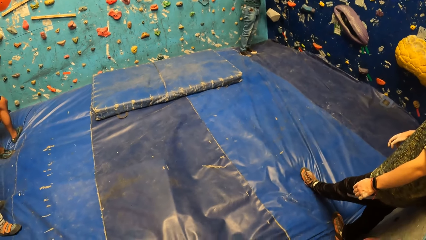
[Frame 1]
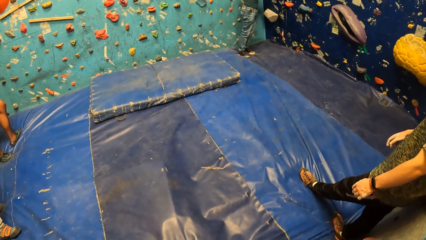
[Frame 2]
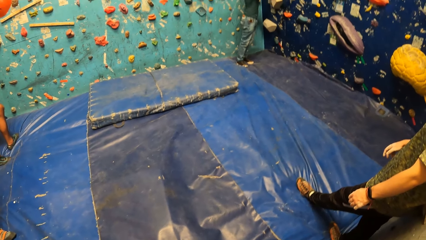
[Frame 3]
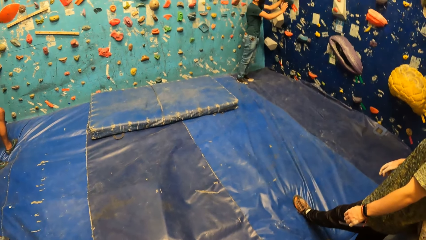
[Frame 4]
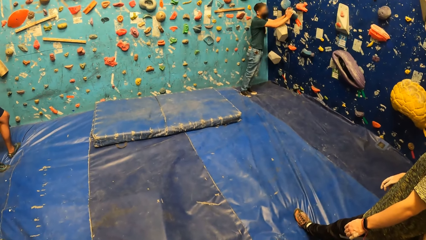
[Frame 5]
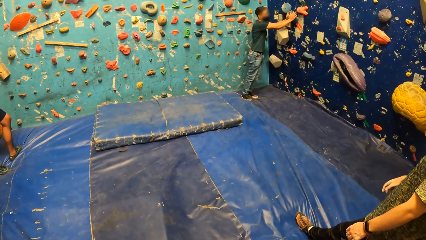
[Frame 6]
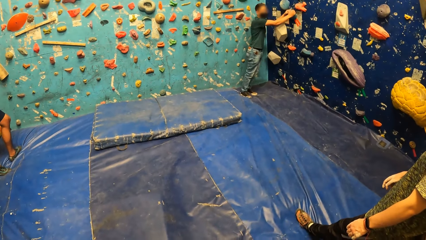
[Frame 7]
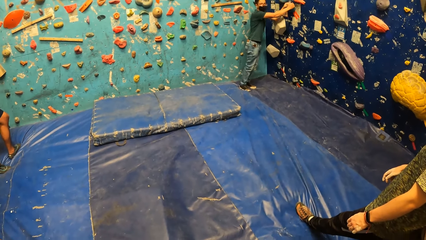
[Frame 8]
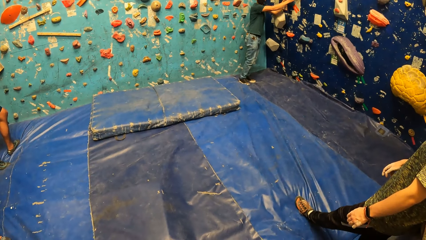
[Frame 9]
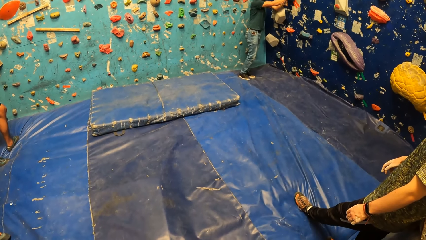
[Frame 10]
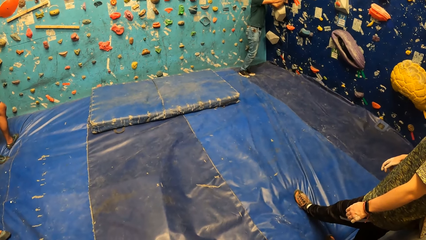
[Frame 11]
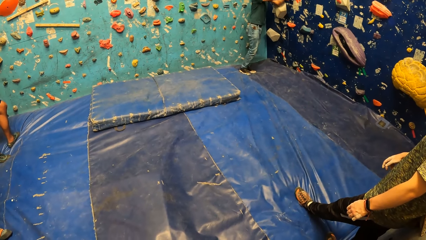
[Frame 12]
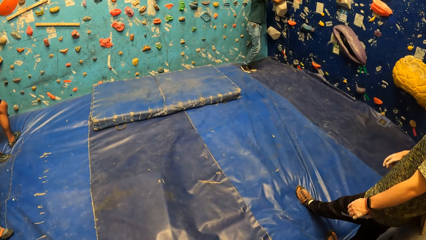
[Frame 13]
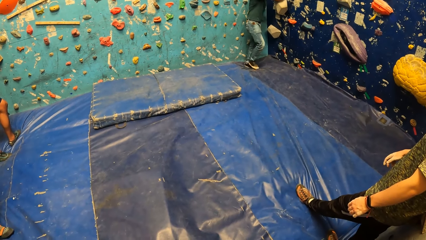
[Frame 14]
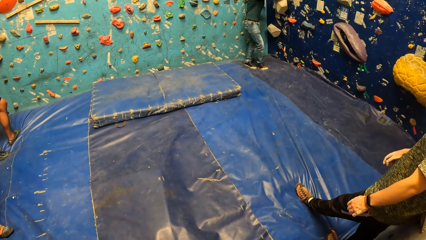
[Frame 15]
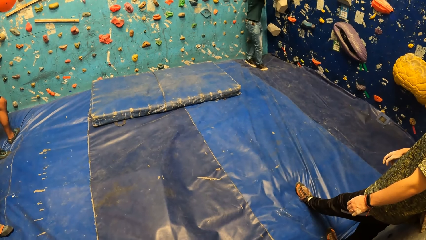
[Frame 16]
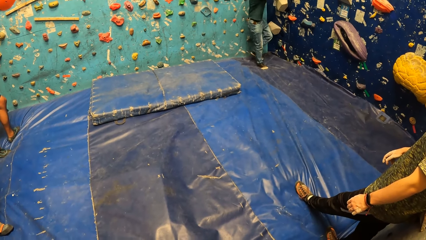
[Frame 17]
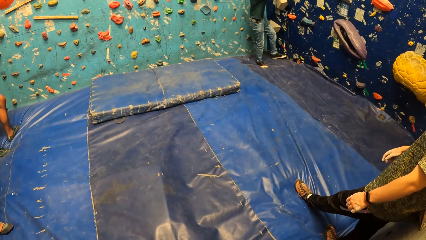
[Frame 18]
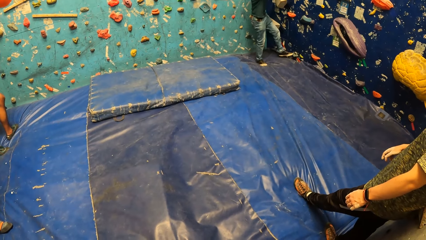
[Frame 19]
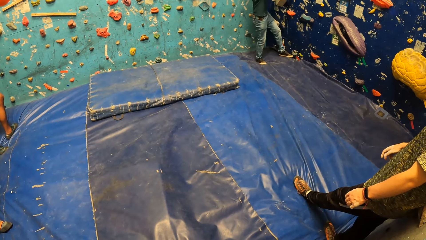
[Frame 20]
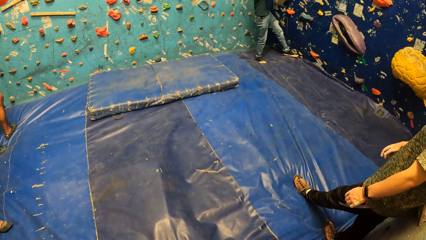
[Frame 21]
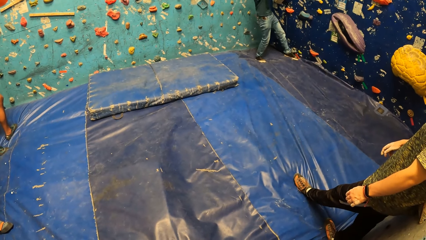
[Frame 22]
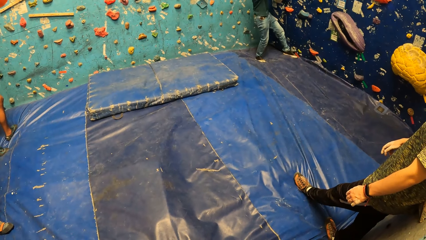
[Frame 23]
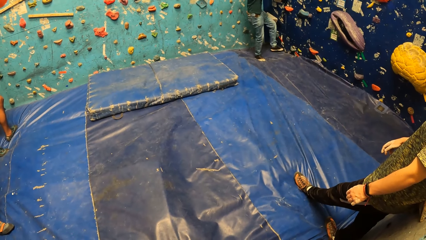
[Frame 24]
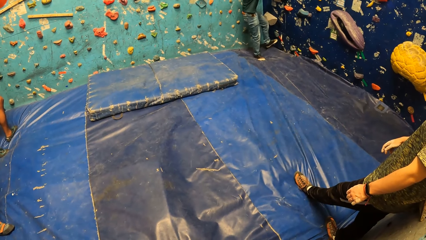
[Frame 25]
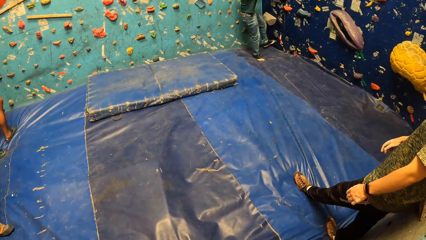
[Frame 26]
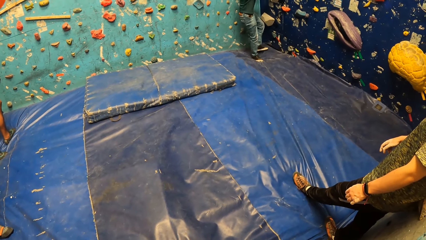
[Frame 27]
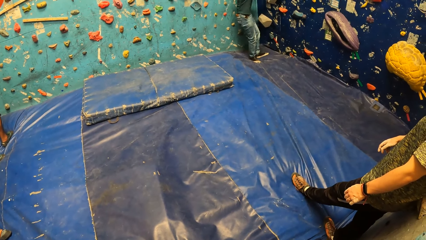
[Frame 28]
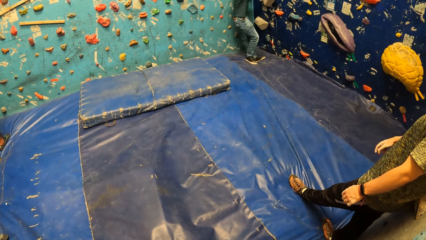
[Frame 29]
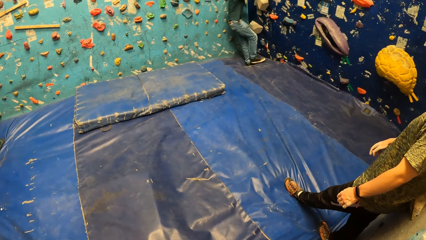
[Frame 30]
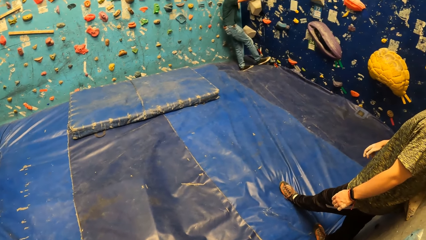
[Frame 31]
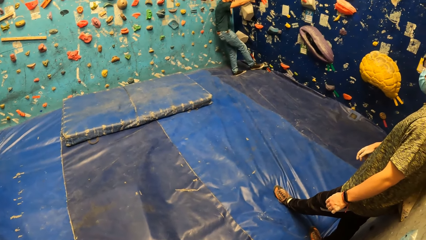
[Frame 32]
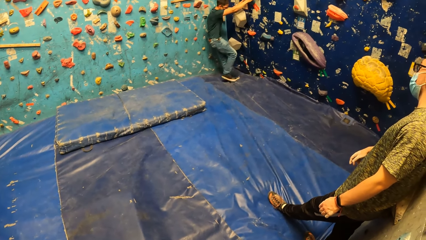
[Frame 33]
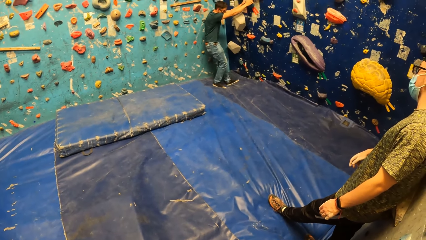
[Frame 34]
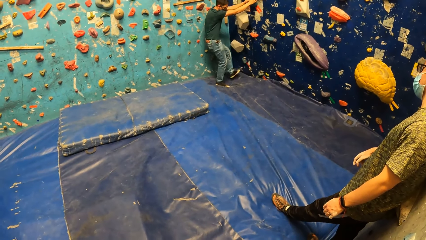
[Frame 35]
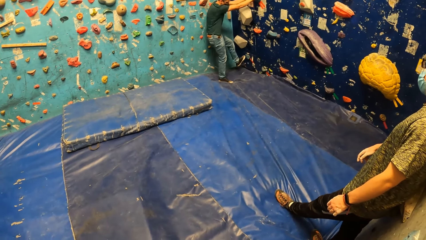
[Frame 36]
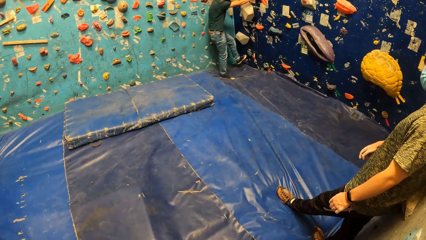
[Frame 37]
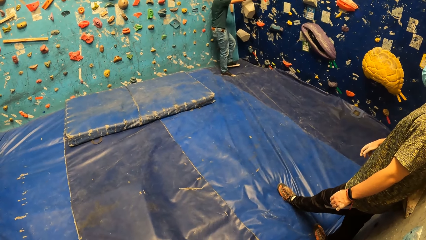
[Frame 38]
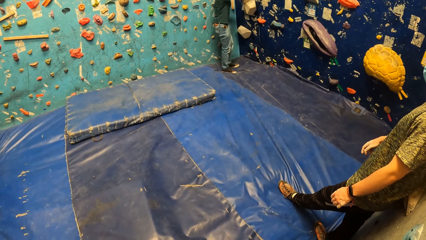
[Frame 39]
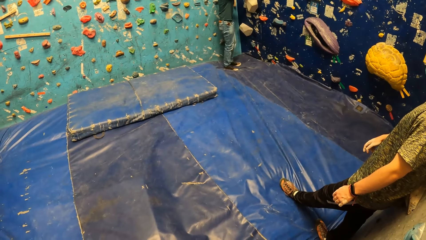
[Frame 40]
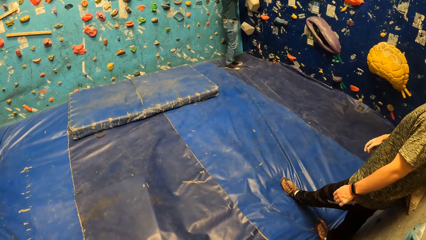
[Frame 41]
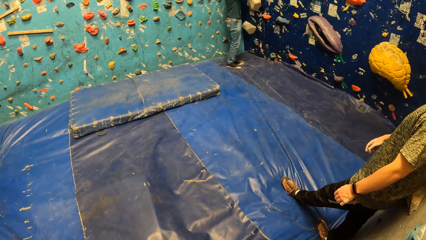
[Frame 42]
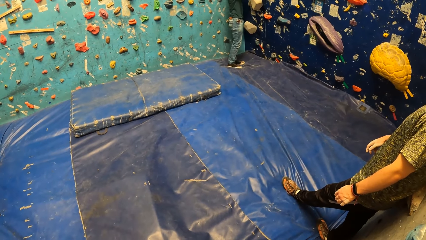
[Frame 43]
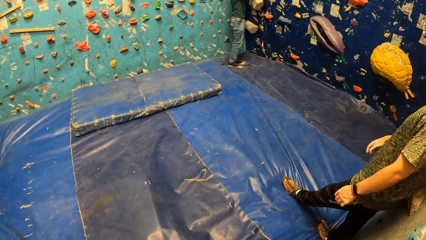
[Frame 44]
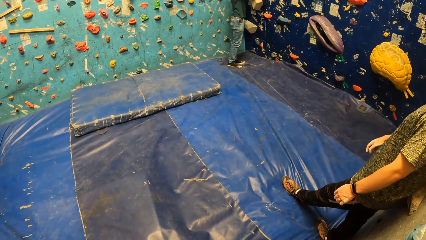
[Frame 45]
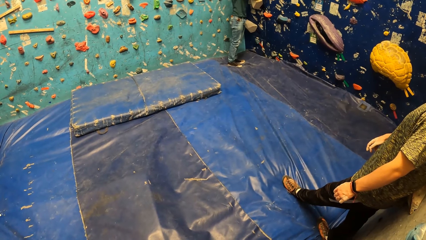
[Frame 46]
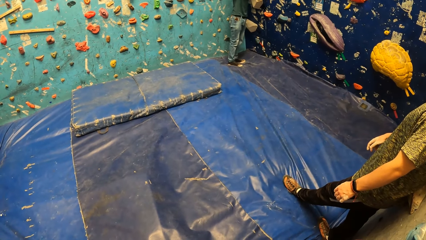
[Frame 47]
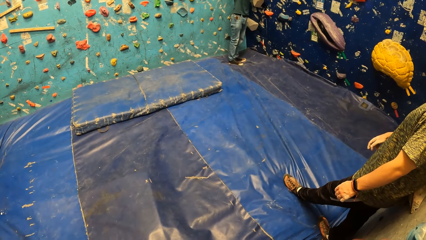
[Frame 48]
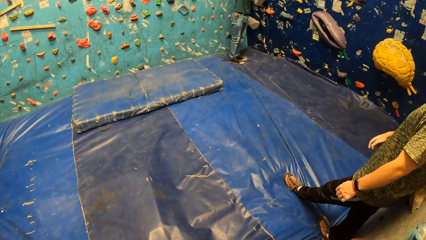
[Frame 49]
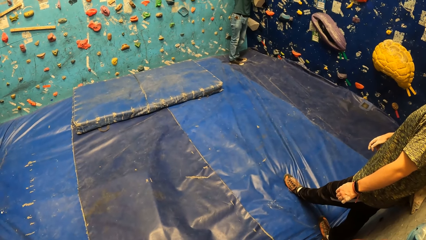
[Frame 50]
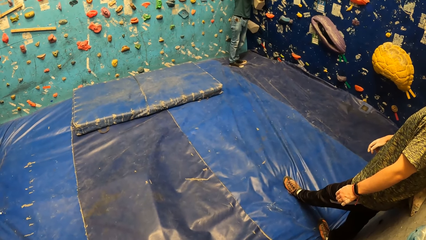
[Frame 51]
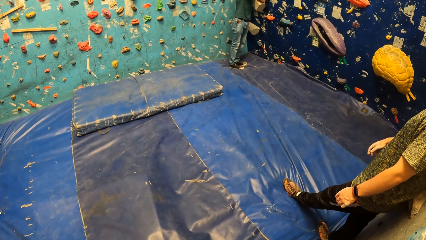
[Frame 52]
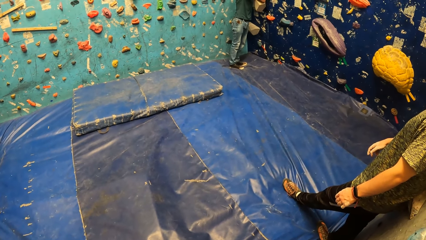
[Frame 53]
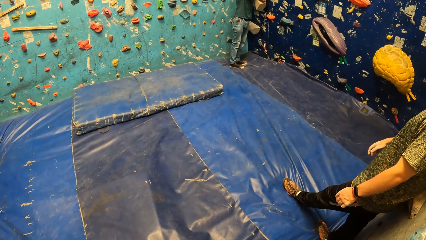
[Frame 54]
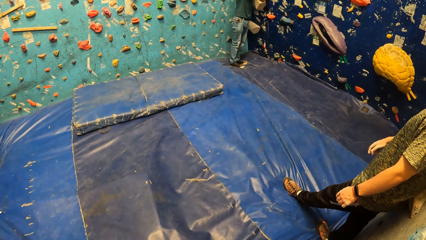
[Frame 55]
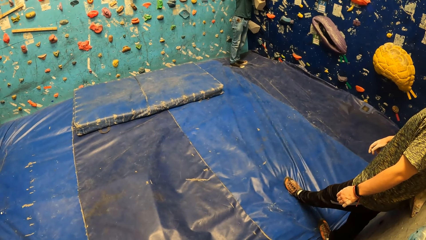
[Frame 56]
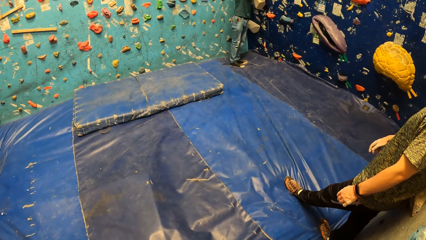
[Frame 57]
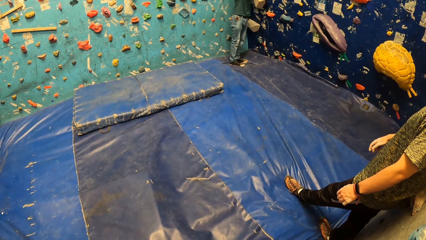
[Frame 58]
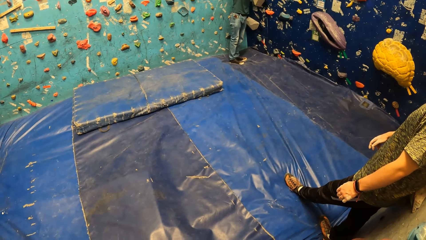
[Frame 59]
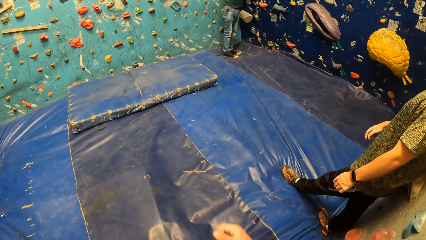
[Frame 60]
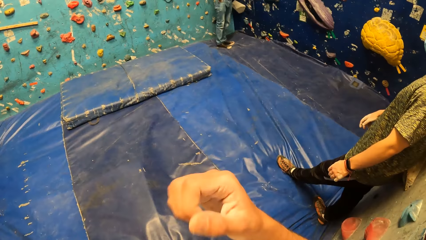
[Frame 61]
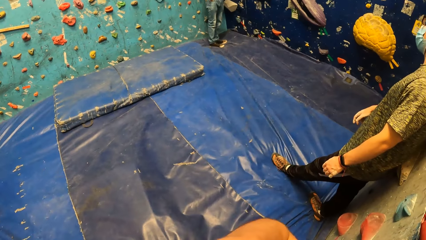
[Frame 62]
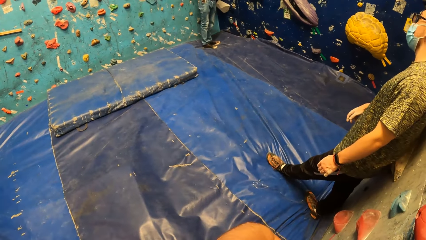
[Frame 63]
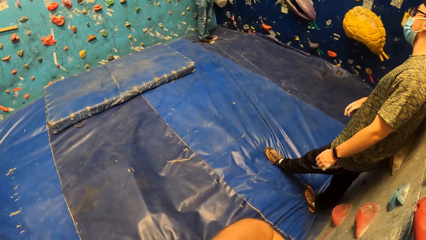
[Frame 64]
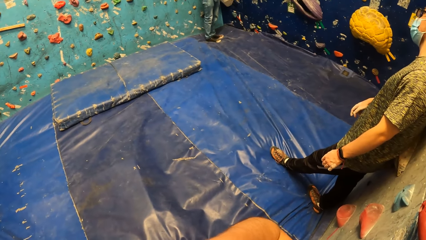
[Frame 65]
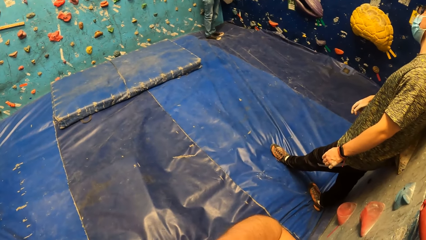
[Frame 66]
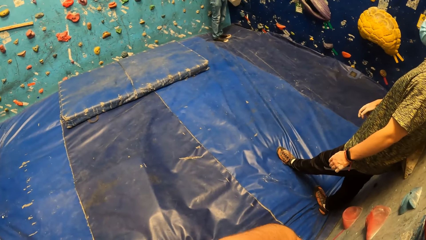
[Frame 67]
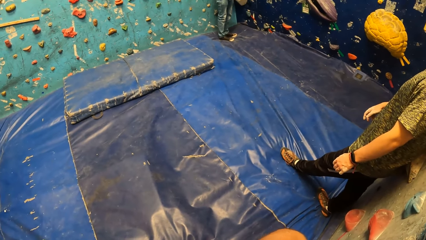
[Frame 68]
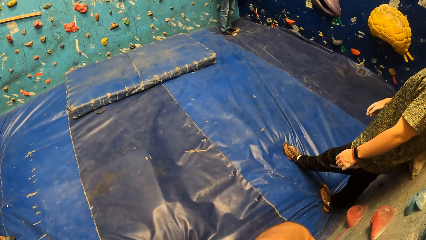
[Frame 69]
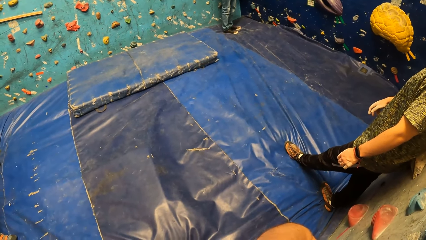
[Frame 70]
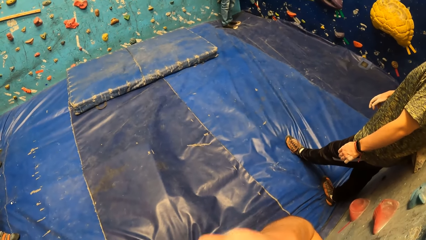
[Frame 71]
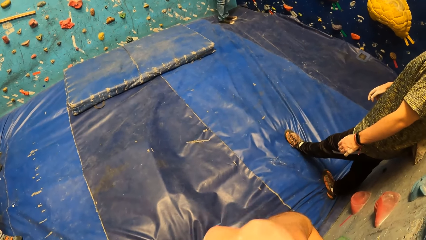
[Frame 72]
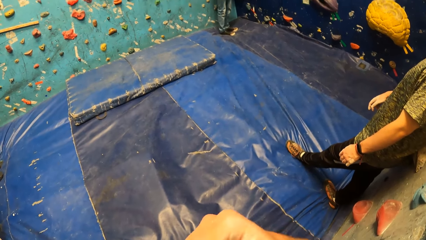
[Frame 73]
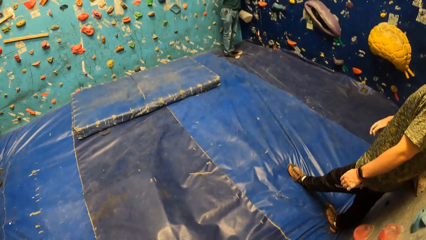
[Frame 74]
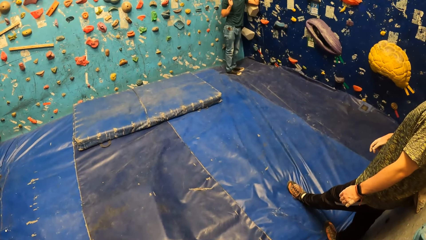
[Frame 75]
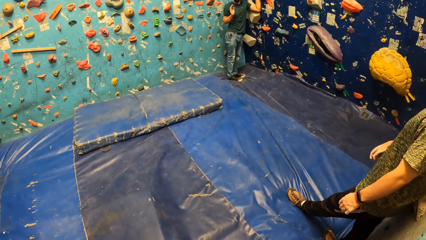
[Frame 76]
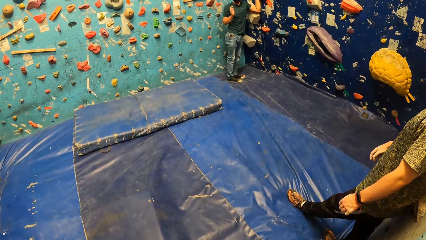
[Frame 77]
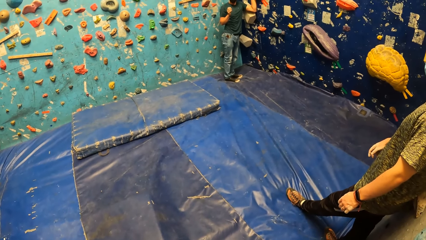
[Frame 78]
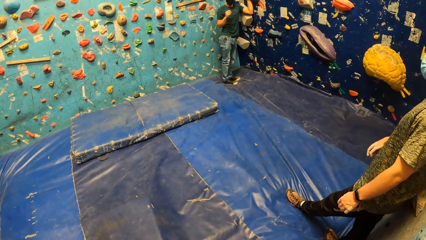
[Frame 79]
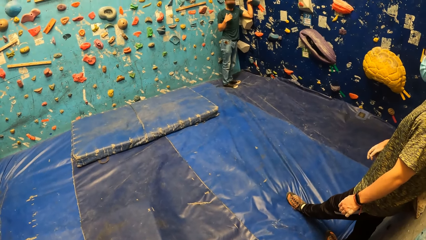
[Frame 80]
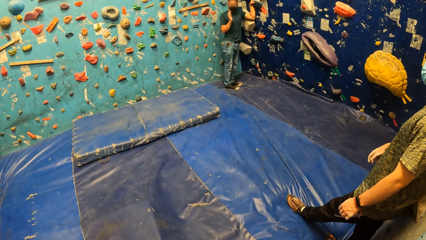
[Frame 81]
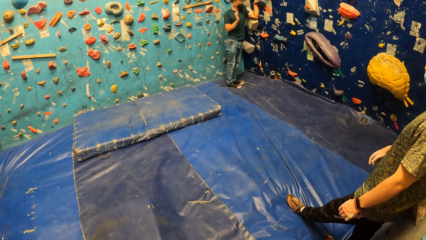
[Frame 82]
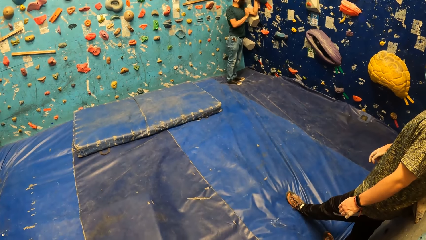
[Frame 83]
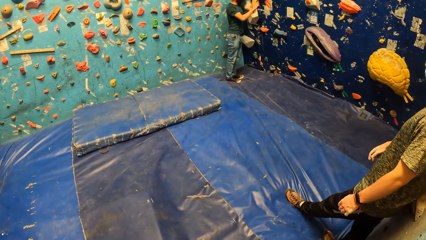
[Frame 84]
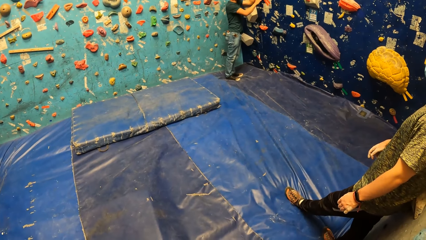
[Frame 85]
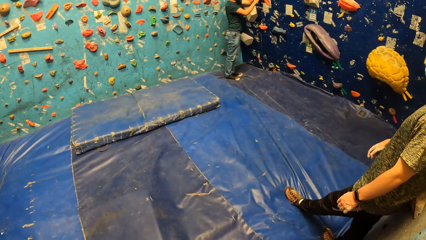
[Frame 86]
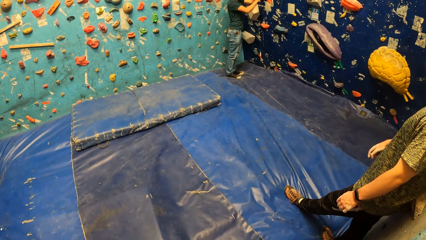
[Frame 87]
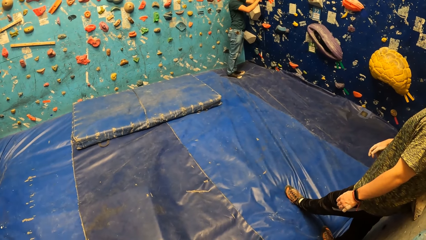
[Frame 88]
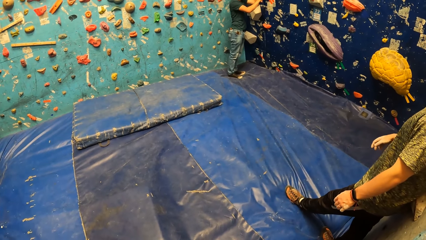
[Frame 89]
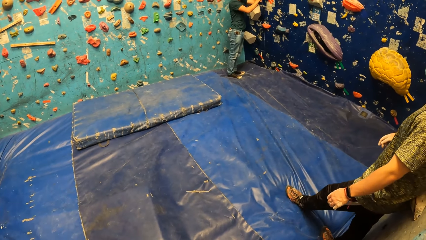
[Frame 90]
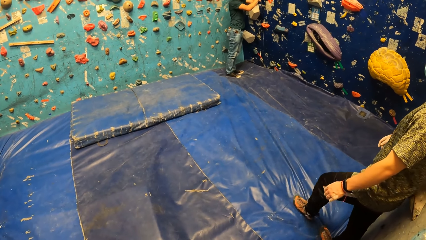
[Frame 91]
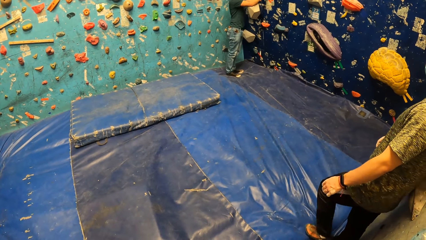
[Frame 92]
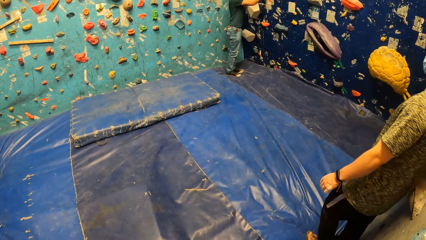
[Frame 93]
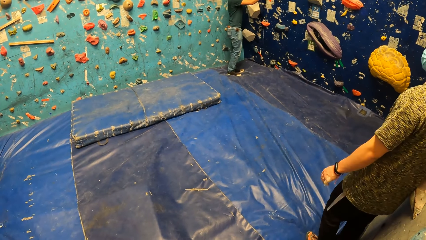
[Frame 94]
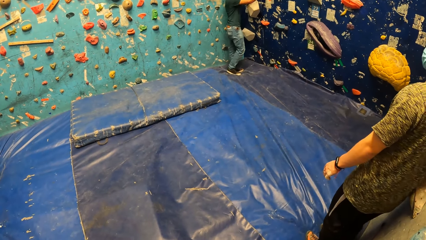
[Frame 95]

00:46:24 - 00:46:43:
The man holds the climbing hold on the bouldering wall with both hands. The man touches the holds on the rock wall. The man demonstrates how to rock climb and steps on the wall. The camera wearer lifts the hand up. He touches his face with his right hand. The man holds the climbing hold on the bouldering wall with his left hand. The man interacts. The man holds the climbing hold on the bouldering wall with both hands.
